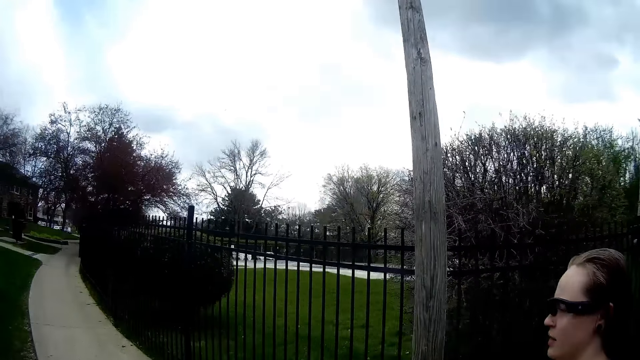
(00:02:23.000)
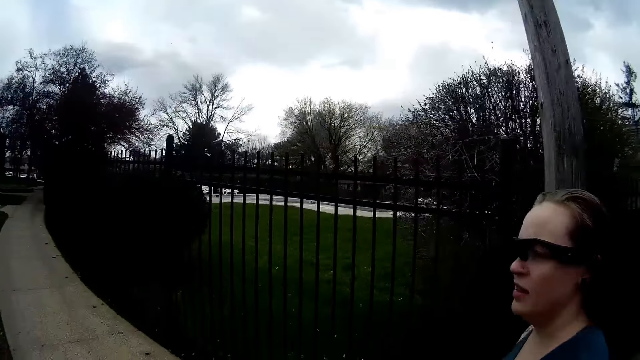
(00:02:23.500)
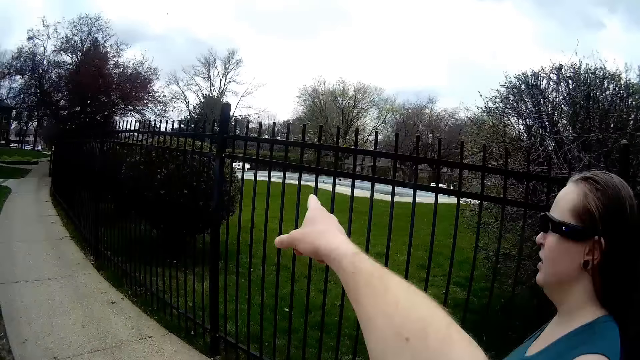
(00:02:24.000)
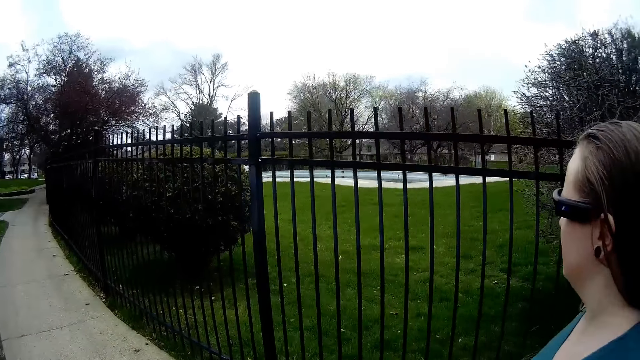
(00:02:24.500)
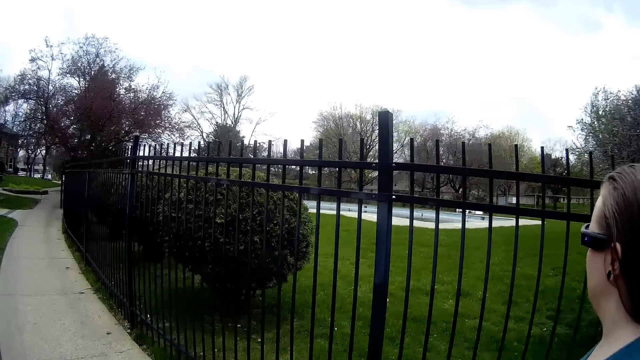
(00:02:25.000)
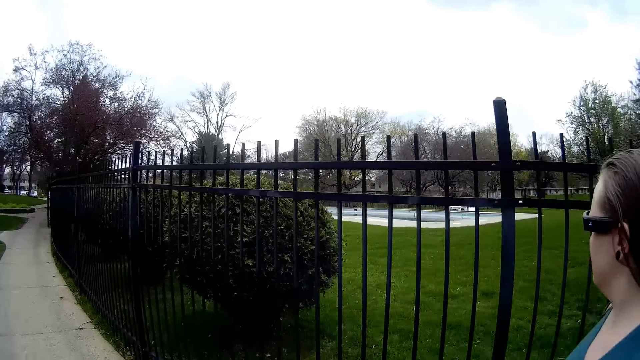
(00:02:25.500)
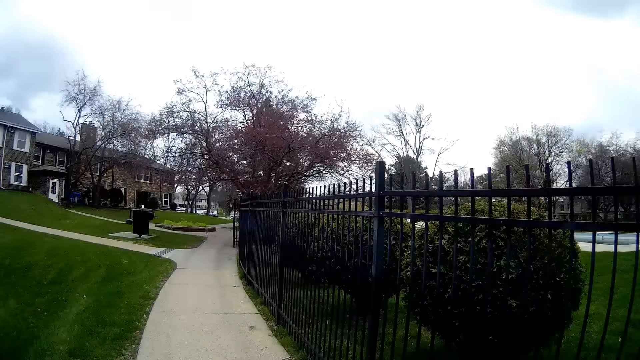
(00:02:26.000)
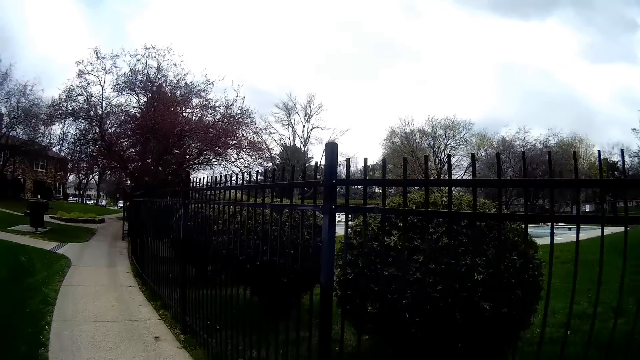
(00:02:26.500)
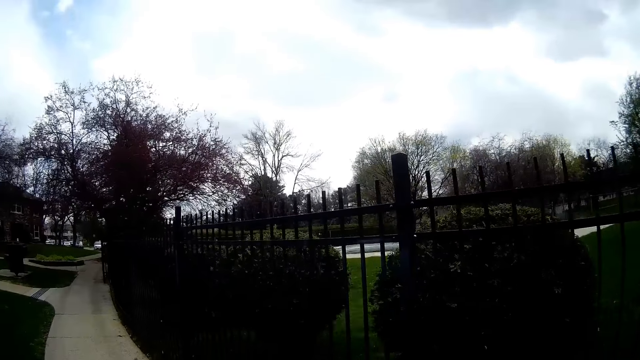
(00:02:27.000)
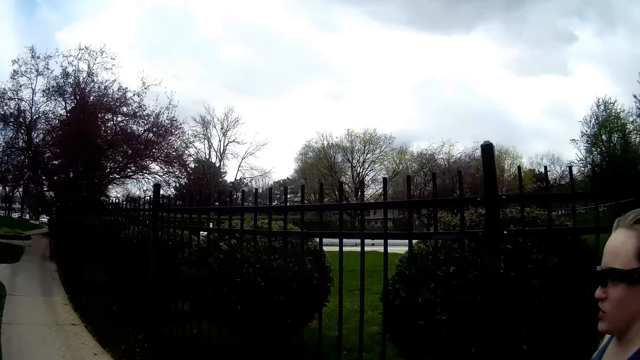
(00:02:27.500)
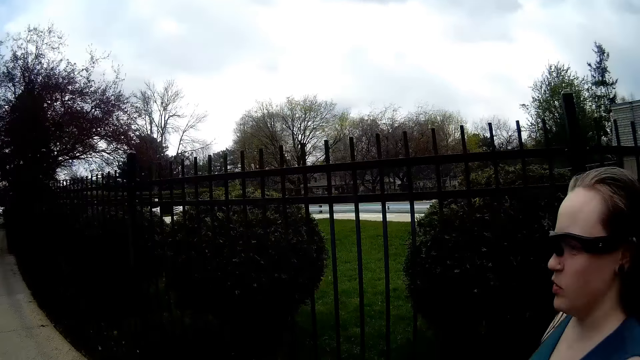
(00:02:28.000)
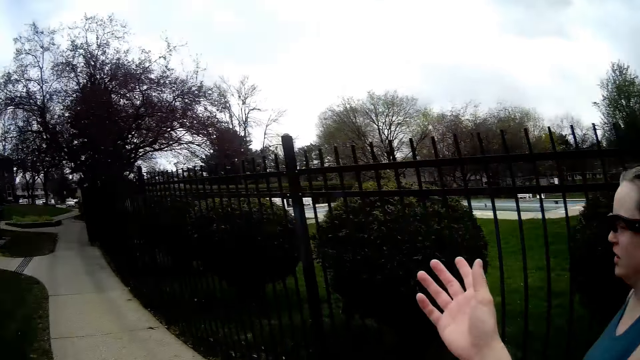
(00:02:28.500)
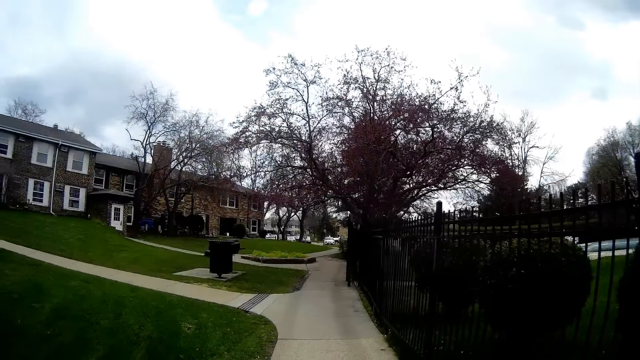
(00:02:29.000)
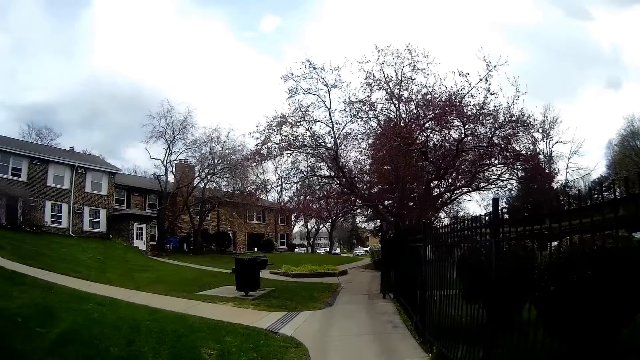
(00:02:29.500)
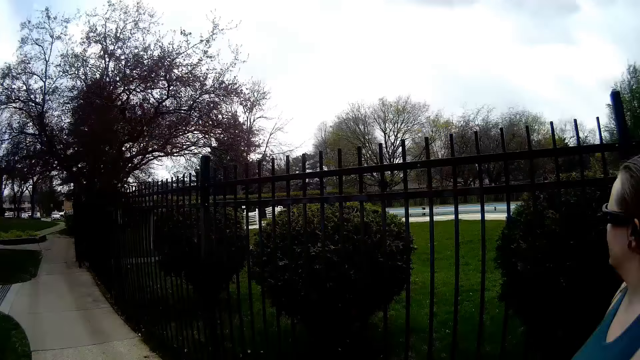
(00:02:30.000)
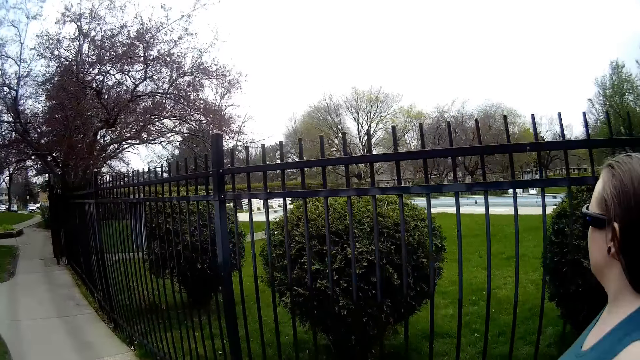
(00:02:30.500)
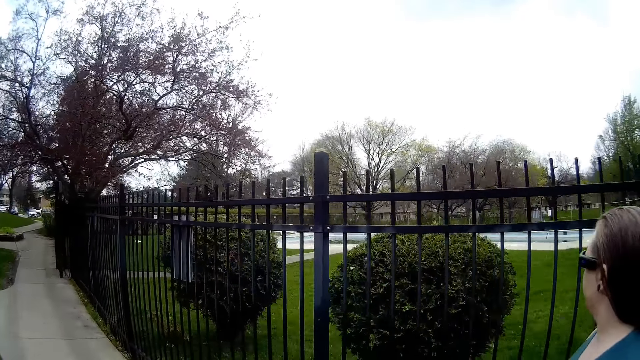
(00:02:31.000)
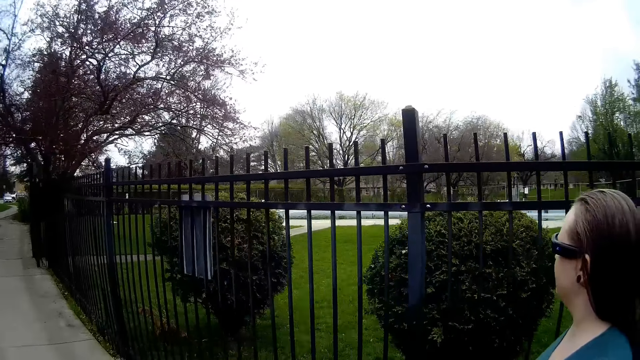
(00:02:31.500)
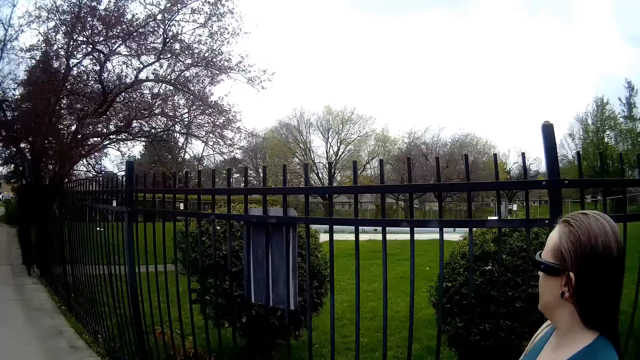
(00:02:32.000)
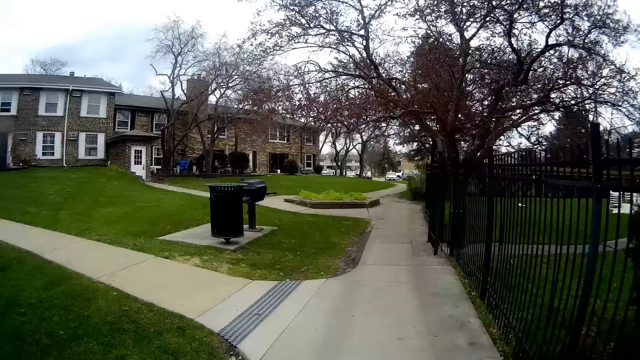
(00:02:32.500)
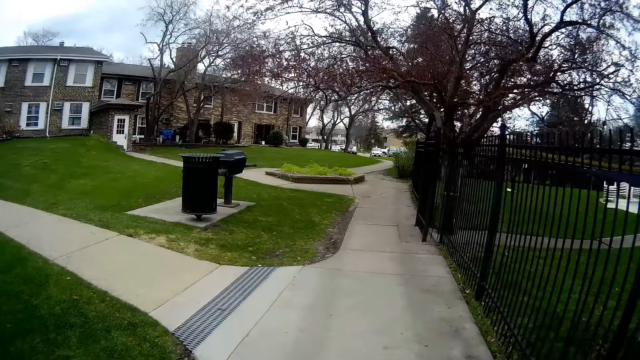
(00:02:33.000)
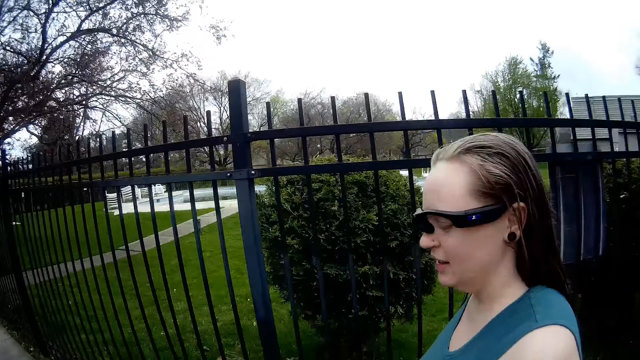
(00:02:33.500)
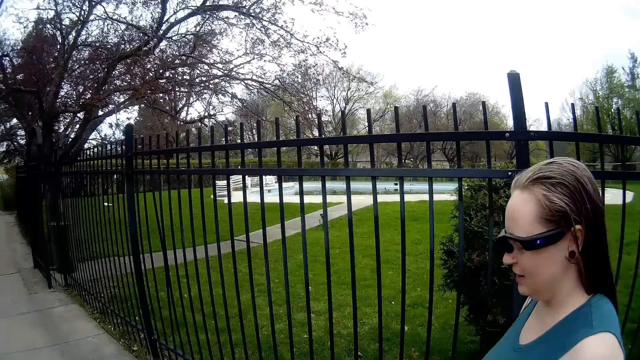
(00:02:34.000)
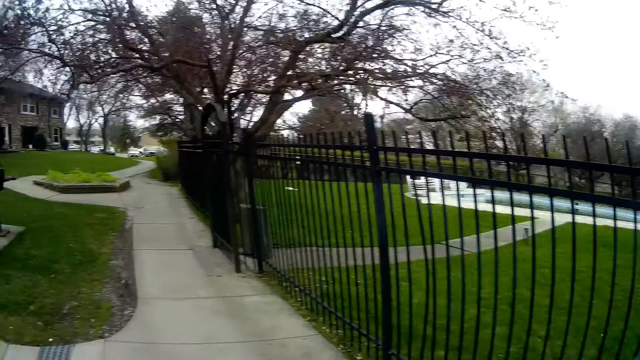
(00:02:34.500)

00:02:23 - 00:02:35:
The camera wearer points around with his right hand.

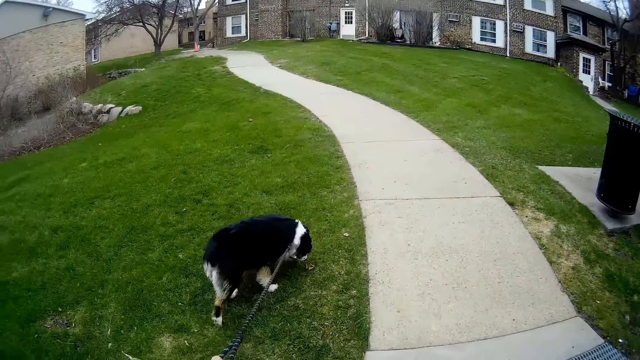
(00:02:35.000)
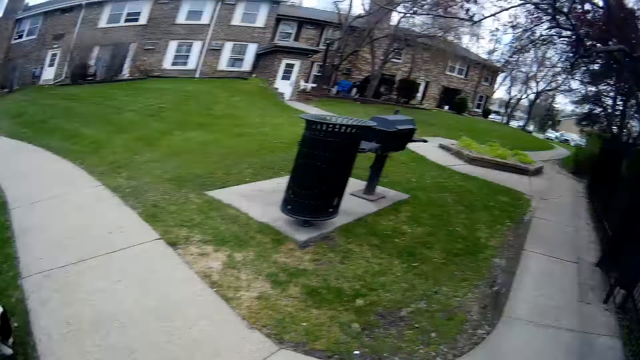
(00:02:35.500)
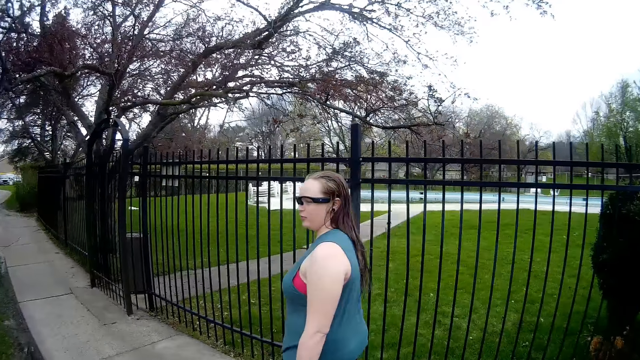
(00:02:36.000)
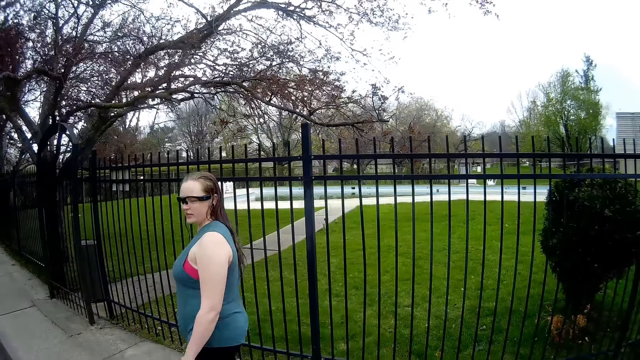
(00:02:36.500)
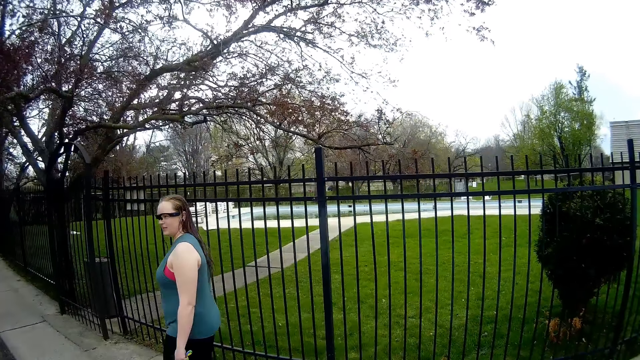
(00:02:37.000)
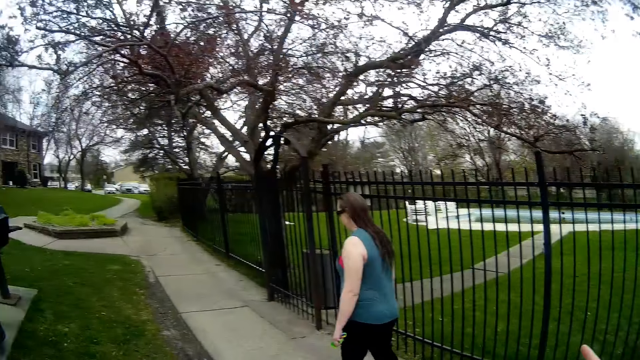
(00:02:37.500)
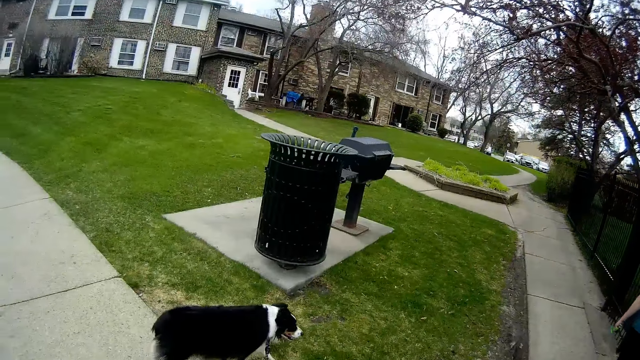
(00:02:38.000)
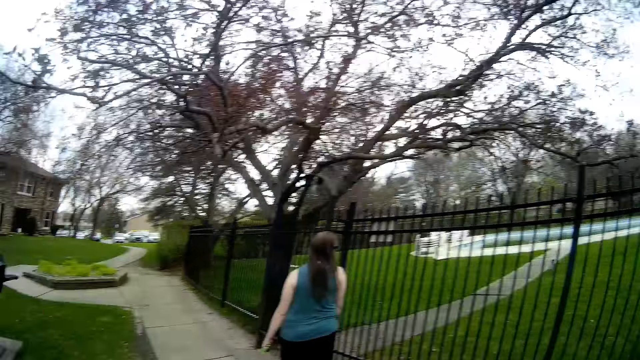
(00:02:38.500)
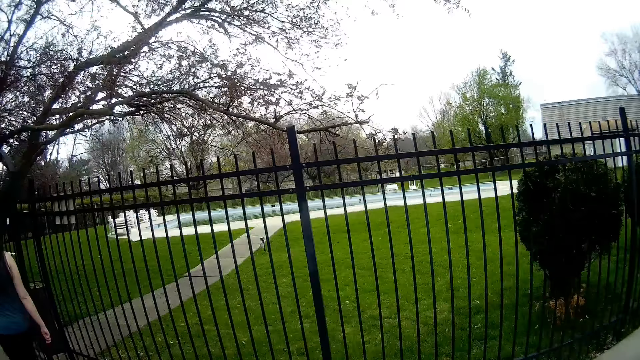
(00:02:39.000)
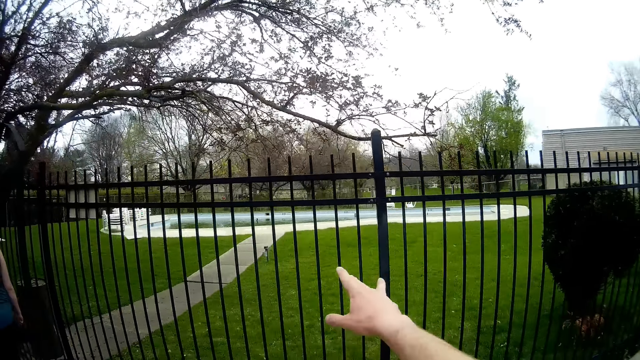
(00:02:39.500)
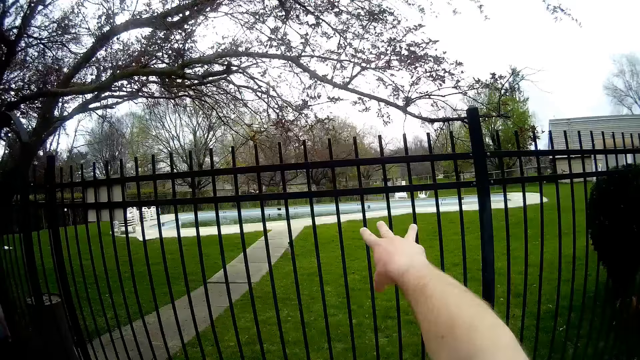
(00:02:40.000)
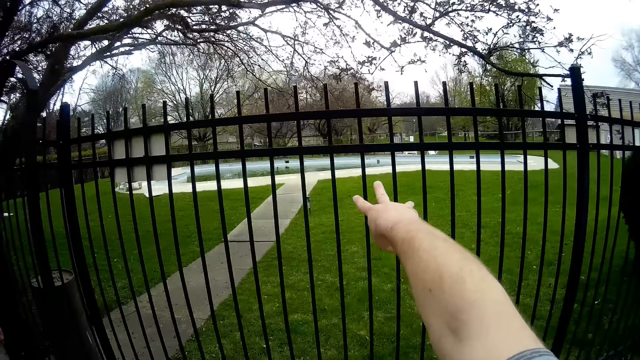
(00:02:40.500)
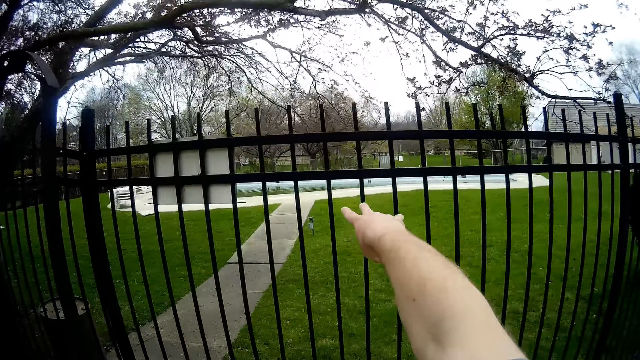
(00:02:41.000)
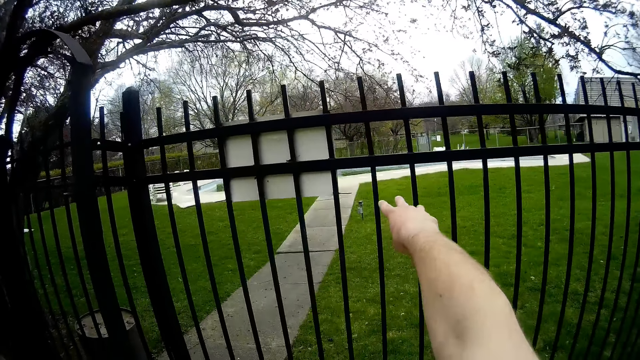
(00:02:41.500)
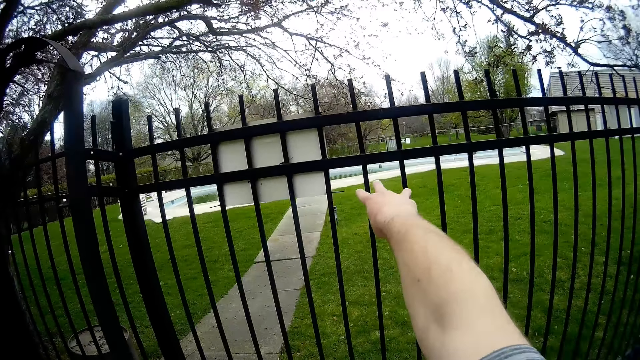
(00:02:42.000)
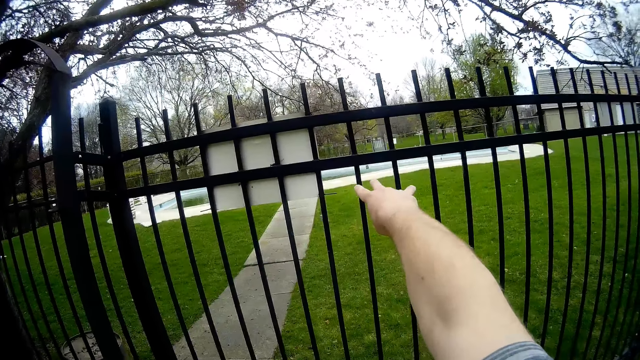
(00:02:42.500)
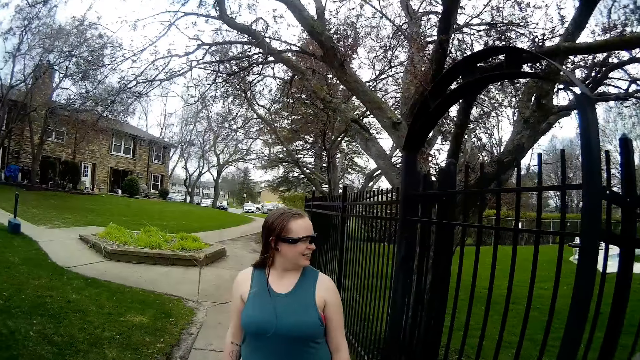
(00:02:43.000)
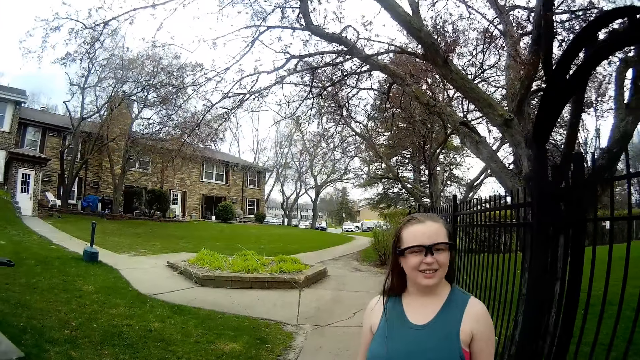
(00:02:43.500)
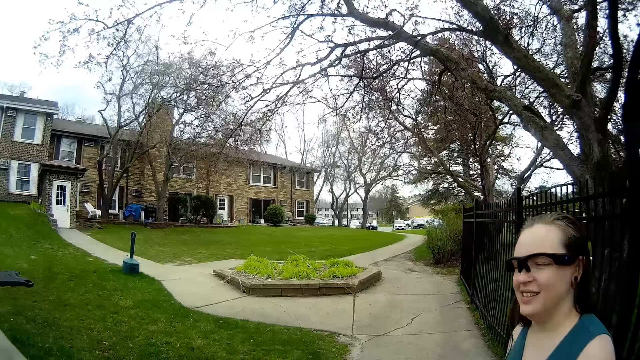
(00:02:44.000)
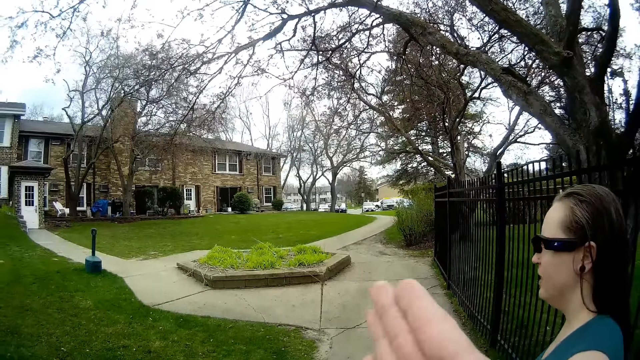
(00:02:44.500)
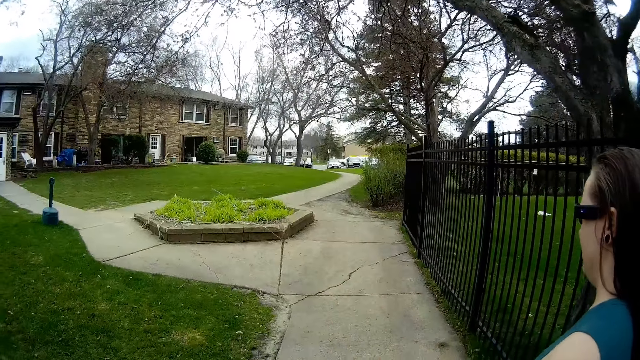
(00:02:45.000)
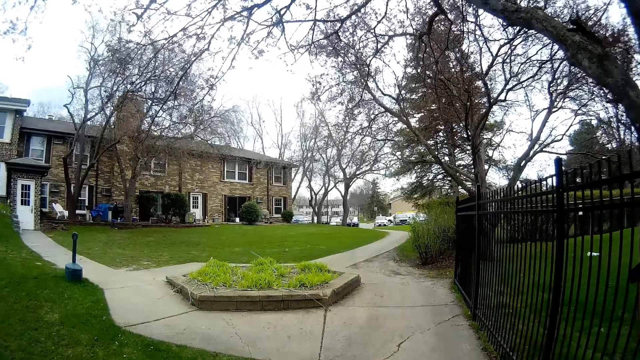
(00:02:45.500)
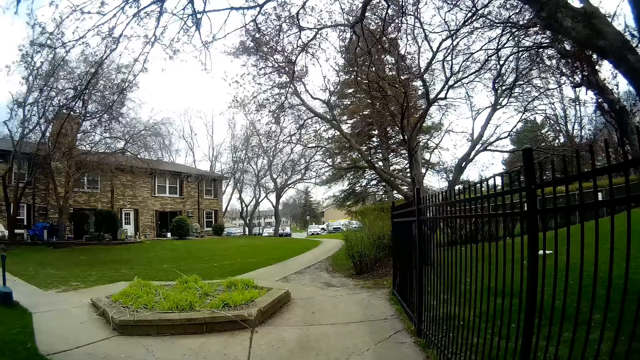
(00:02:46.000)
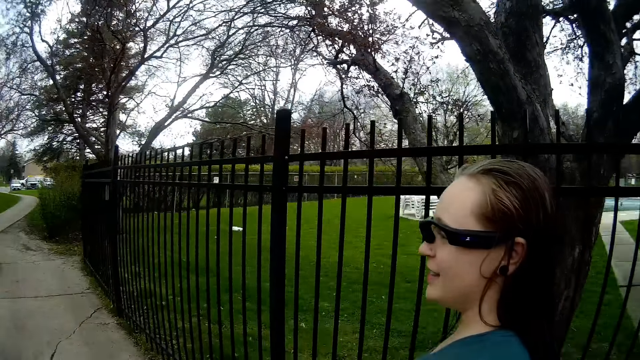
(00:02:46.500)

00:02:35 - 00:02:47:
The camera wearer points around with his right hand.
